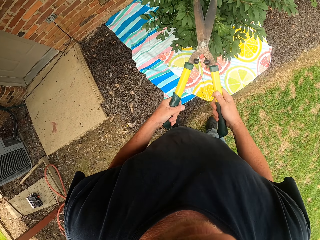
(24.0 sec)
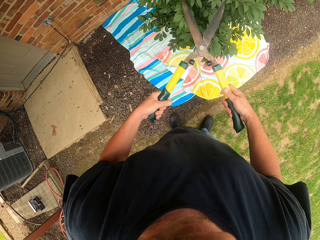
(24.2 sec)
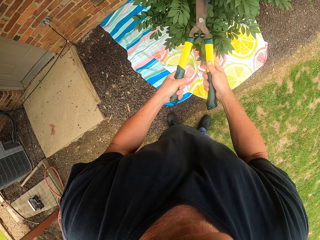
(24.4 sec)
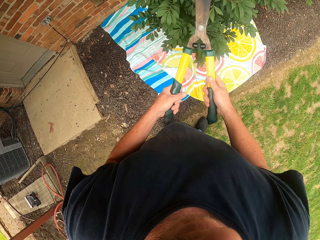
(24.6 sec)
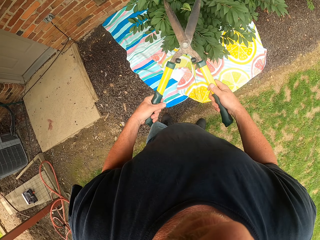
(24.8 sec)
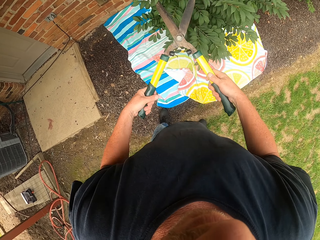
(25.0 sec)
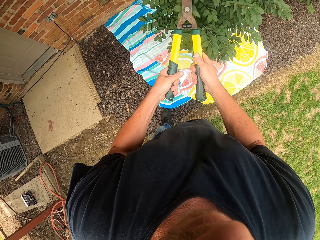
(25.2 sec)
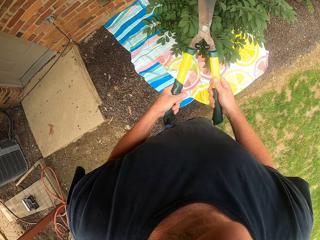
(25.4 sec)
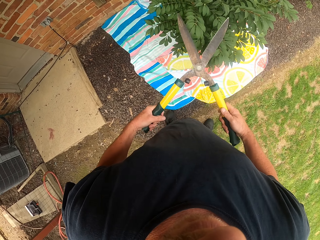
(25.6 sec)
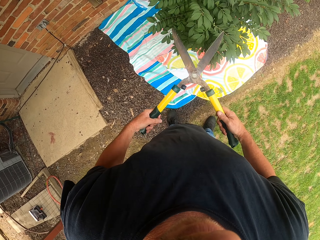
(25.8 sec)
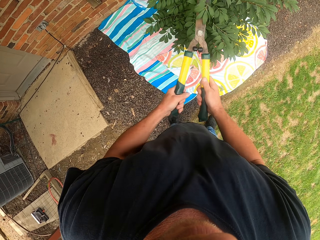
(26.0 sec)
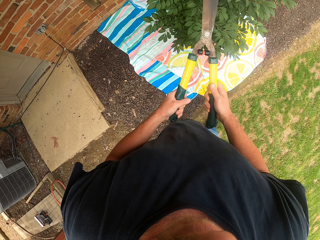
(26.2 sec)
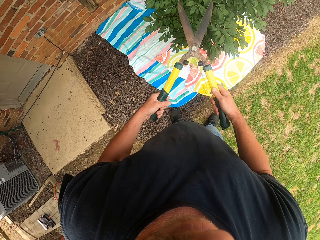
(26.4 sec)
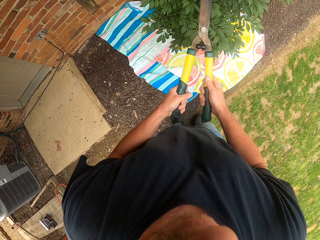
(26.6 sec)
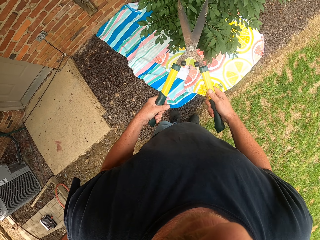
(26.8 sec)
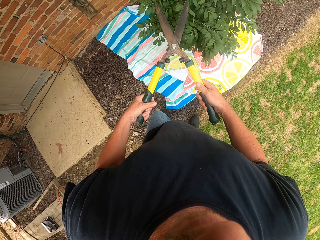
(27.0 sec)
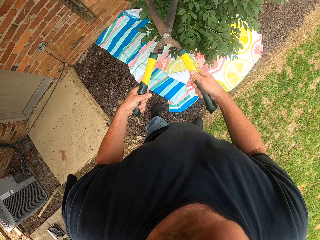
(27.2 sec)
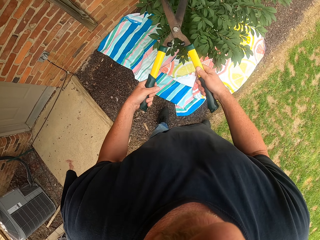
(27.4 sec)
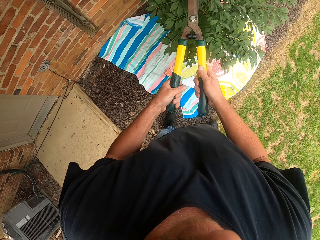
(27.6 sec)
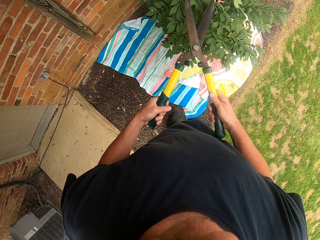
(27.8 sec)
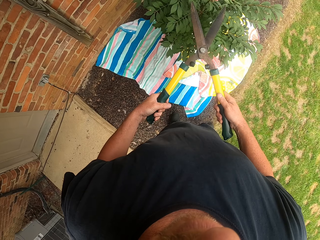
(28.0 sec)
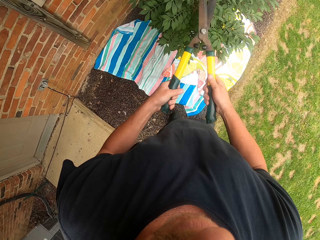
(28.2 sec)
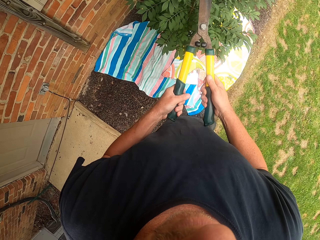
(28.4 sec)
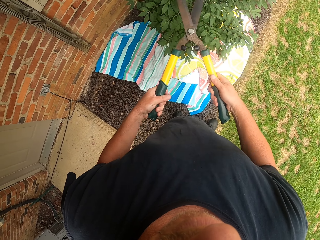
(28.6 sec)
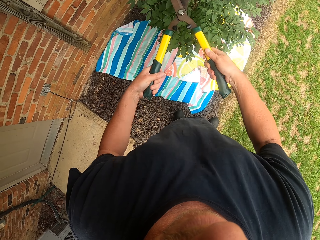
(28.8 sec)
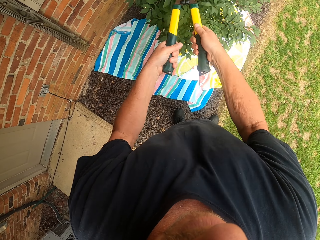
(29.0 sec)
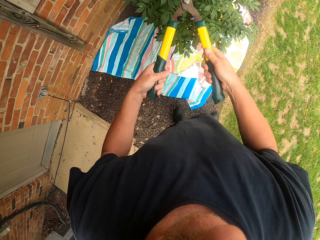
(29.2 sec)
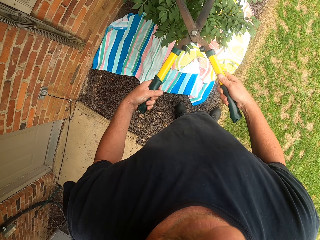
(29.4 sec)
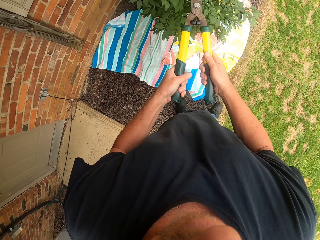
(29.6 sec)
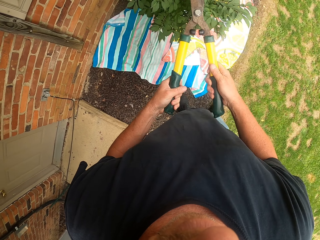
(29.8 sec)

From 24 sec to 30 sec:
The camera wearer trims a plant with scissors.

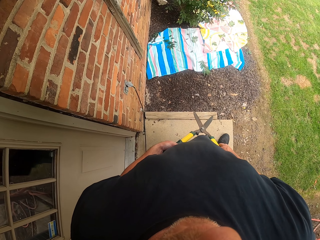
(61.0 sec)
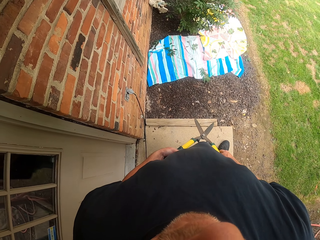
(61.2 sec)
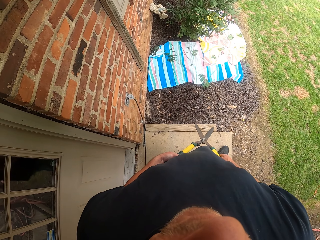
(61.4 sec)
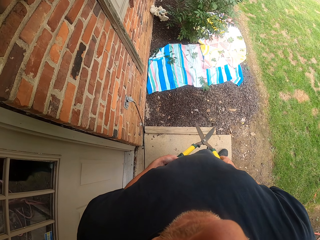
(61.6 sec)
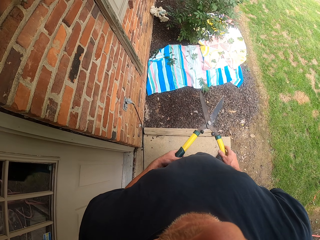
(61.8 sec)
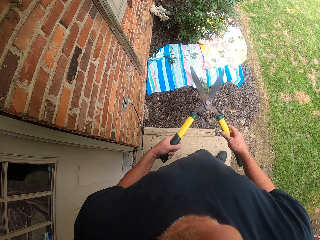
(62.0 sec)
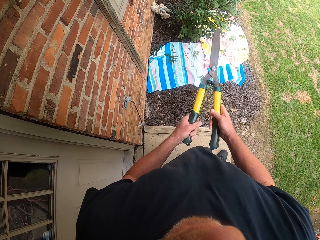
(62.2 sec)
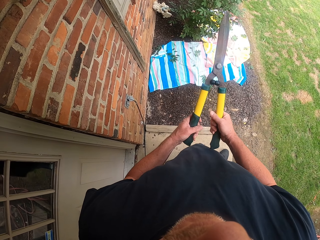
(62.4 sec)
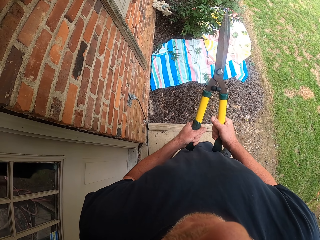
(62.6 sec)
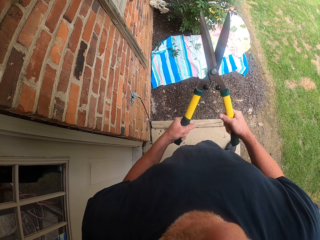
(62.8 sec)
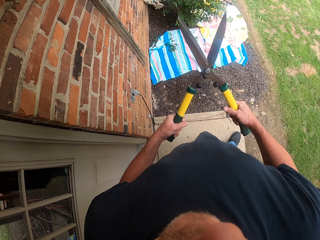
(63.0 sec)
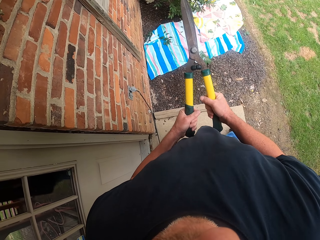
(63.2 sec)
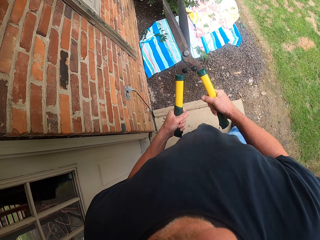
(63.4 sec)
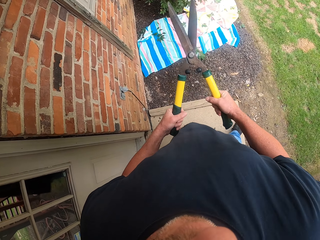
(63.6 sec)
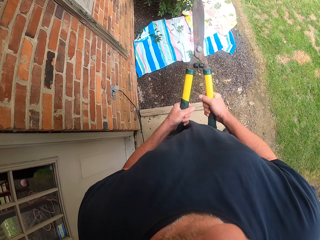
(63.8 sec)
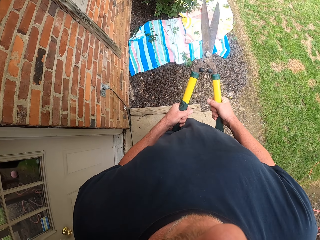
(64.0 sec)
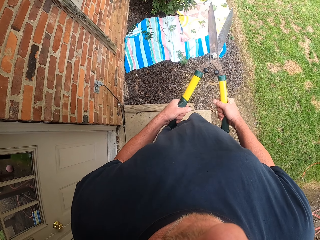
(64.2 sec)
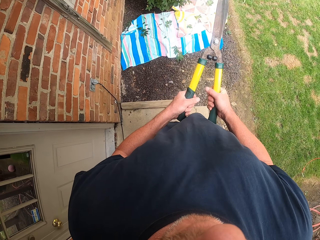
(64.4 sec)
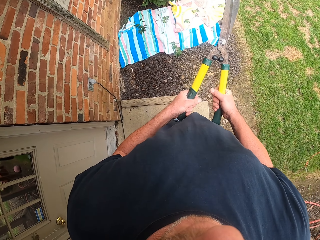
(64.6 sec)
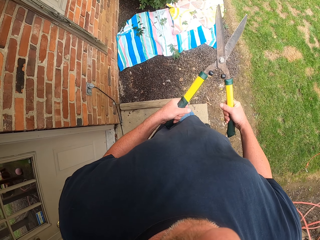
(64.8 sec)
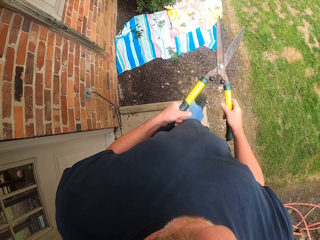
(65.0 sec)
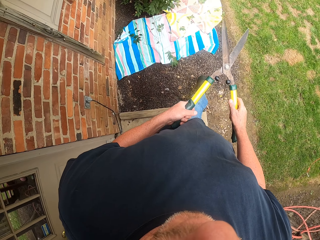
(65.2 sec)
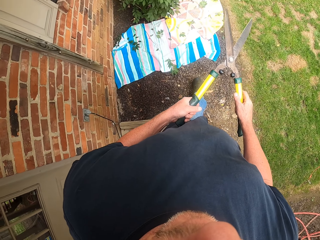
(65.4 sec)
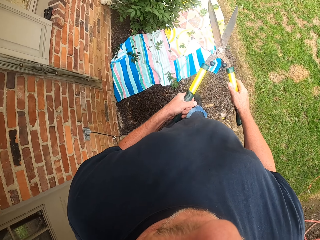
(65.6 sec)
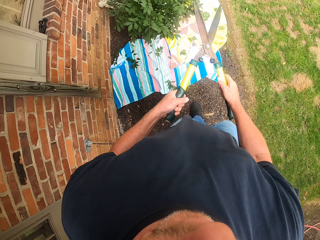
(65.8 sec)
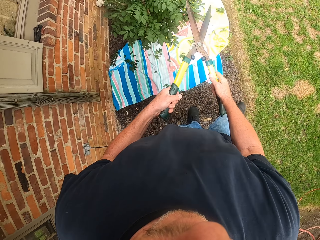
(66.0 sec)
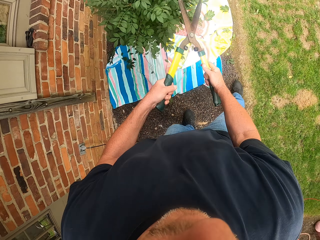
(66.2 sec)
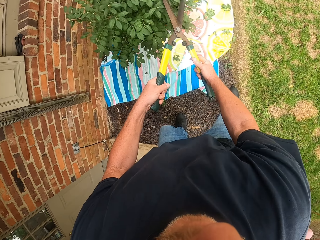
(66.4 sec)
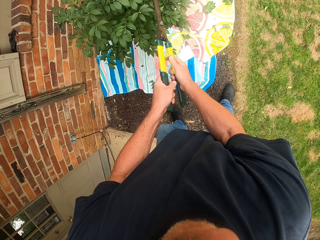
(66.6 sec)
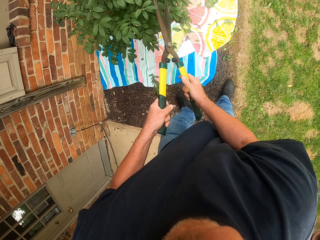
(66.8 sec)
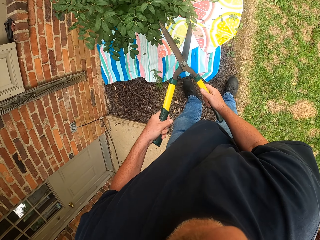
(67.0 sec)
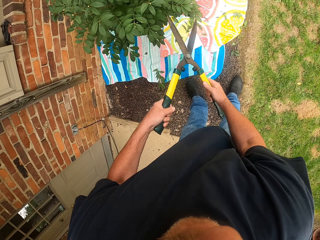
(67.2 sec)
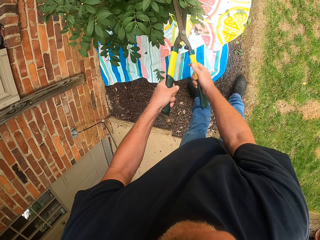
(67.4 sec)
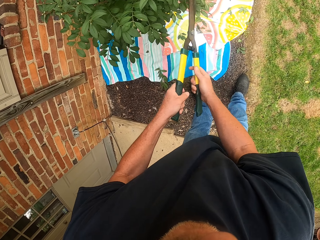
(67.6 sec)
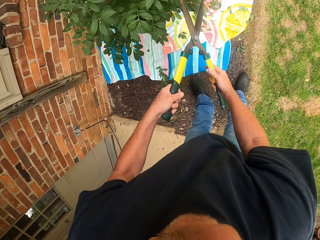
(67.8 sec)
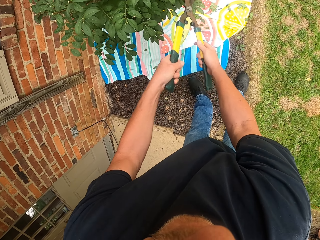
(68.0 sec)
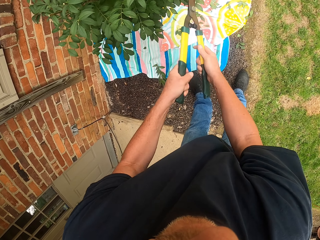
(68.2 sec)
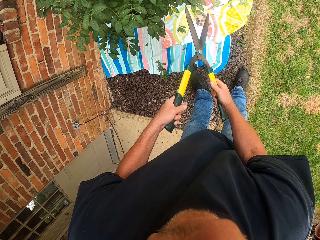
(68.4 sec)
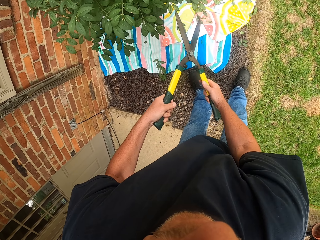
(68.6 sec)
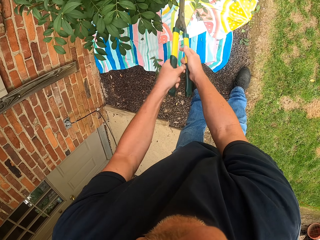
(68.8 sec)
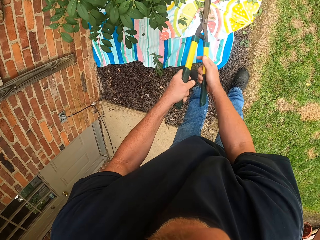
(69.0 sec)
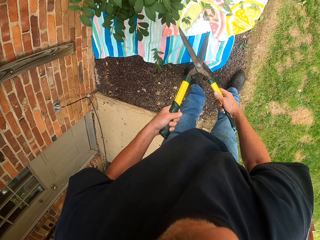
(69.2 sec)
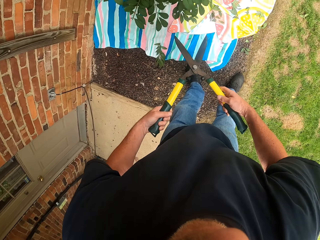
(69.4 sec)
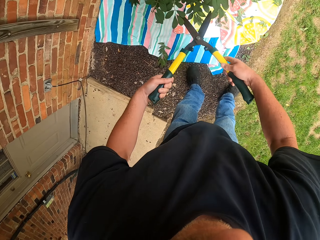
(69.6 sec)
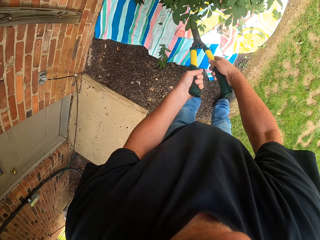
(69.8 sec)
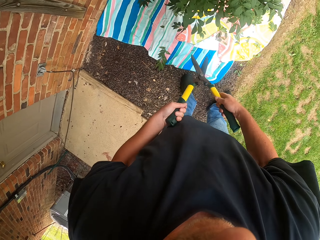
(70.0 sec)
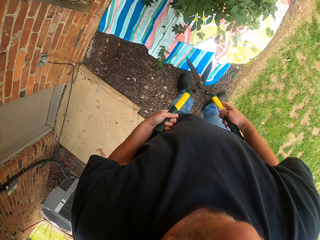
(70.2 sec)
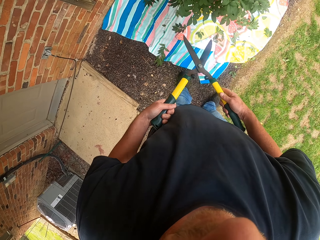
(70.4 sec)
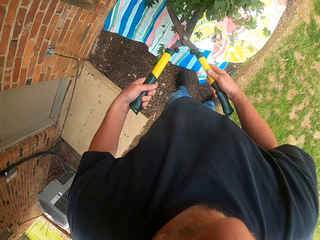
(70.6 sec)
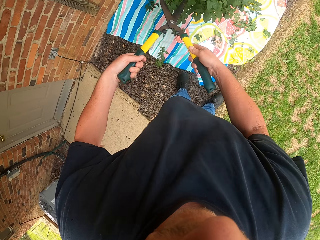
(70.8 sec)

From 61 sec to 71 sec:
The camera wearer checks if the garden shears are working. They extend the scissors. They trim a plant.

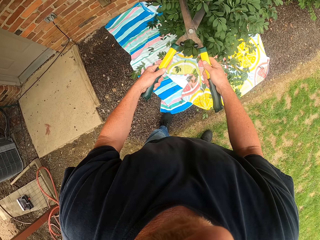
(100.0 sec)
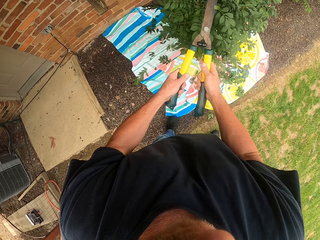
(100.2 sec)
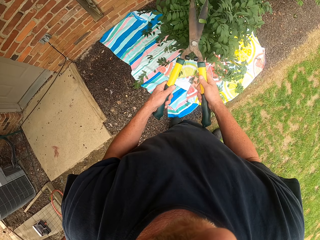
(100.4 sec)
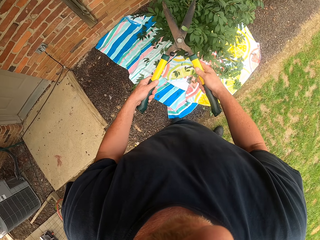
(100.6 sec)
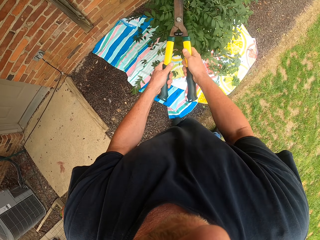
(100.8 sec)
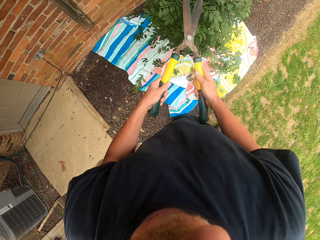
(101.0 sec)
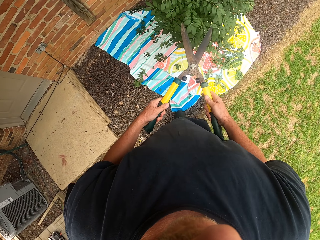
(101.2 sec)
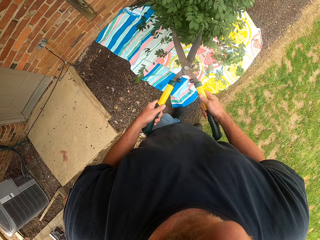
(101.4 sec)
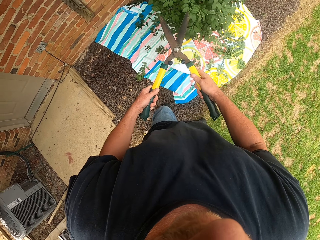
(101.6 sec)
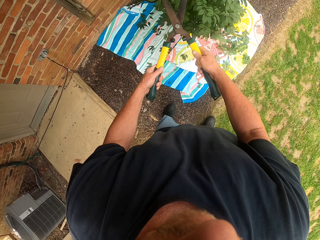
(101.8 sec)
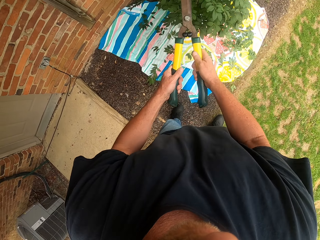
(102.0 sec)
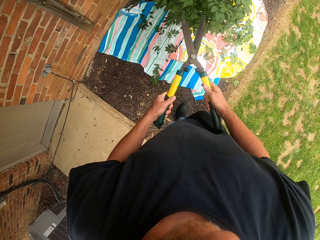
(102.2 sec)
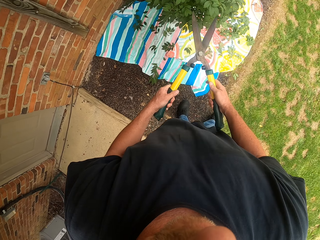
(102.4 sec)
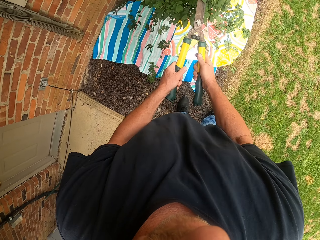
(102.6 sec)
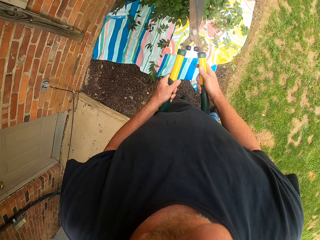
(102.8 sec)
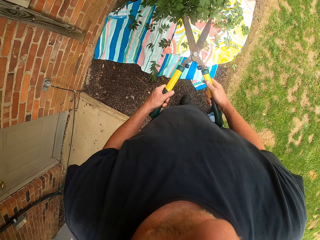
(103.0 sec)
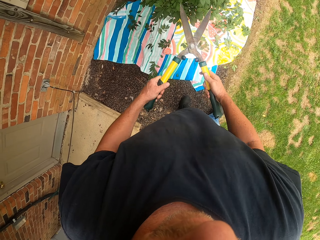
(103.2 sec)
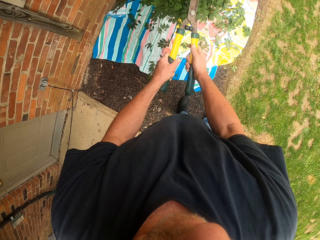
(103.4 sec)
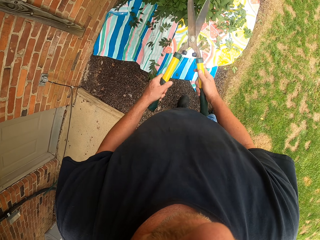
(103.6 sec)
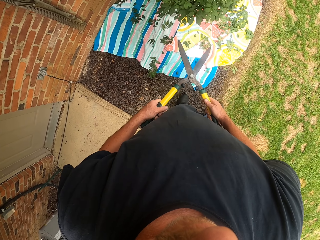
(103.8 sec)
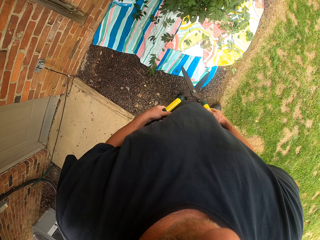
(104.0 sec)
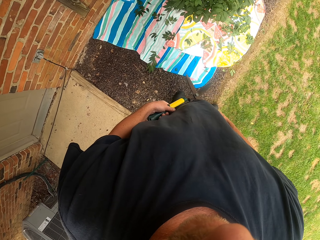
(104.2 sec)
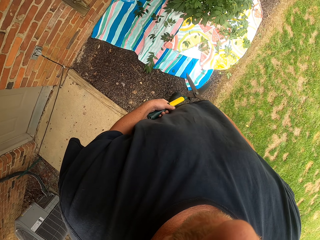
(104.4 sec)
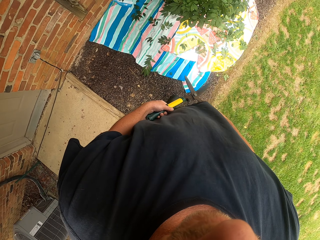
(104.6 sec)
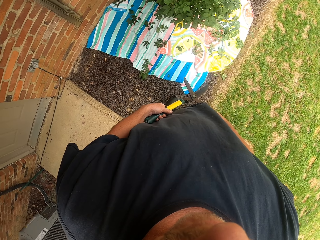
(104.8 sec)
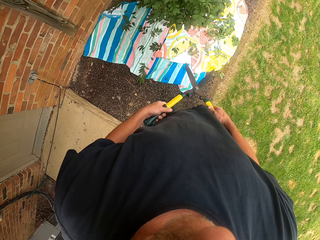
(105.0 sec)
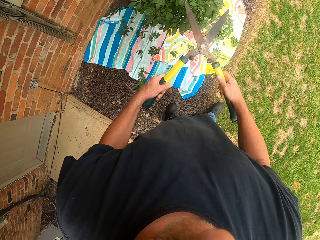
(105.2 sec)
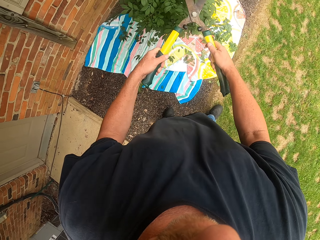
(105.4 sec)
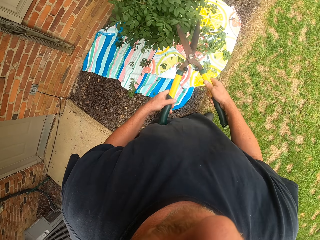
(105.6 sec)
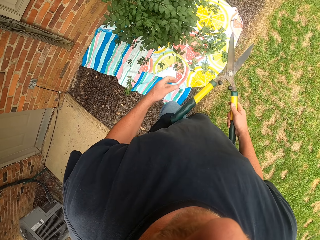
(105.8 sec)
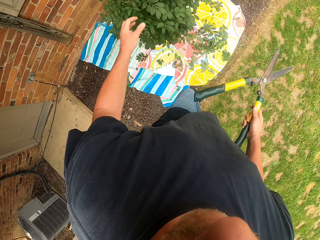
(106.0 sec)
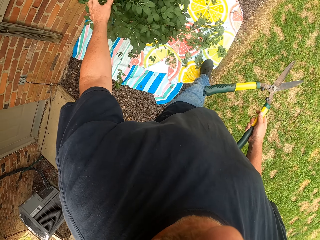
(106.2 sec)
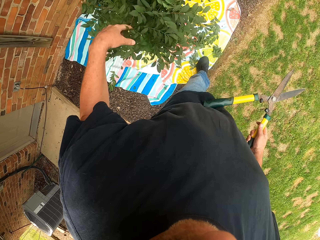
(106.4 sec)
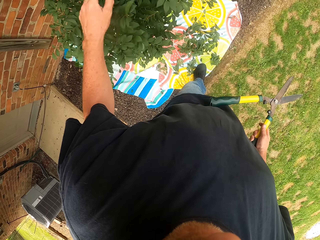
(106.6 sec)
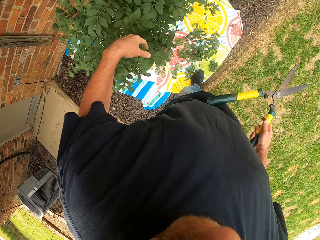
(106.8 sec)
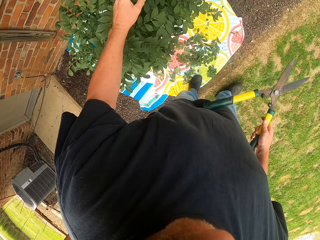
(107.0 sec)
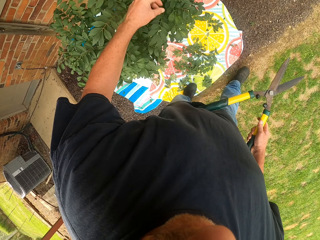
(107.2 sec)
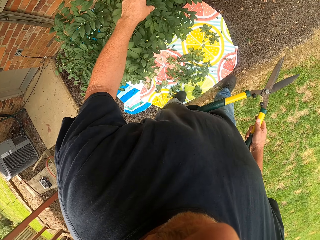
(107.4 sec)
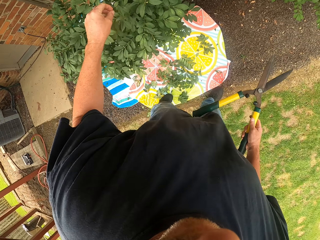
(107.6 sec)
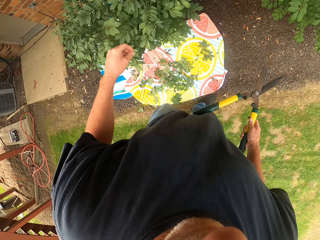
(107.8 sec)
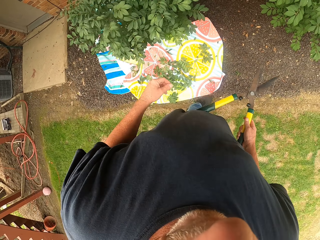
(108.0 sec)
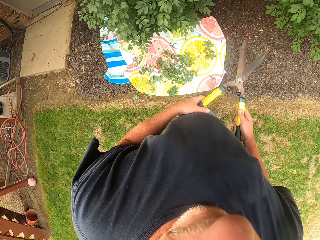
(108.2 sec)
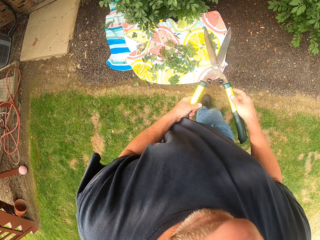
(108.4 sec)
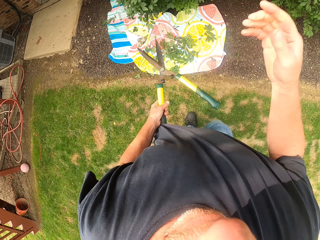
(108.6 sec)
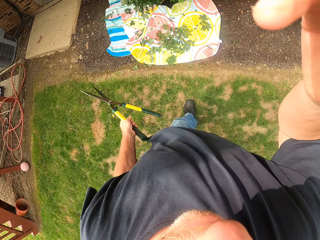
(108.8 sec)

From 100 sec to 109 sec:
The camera wearer trims a plant. He shakes the plant with his hand.
